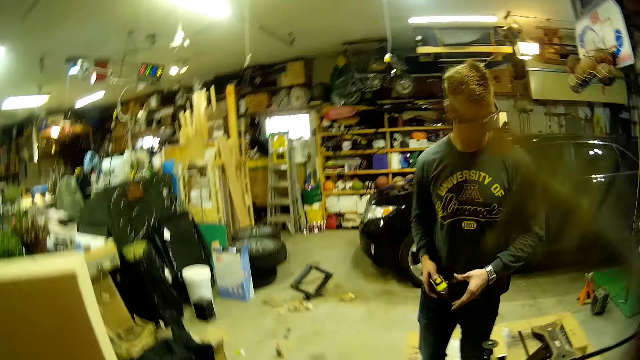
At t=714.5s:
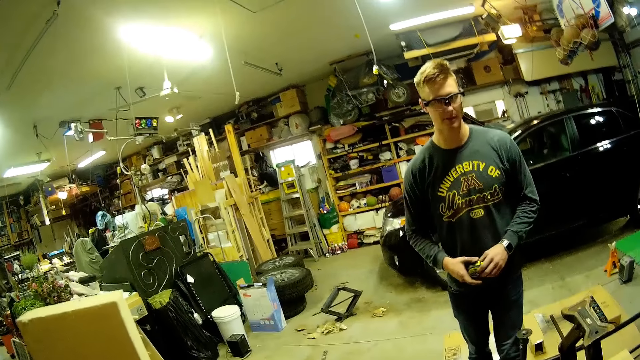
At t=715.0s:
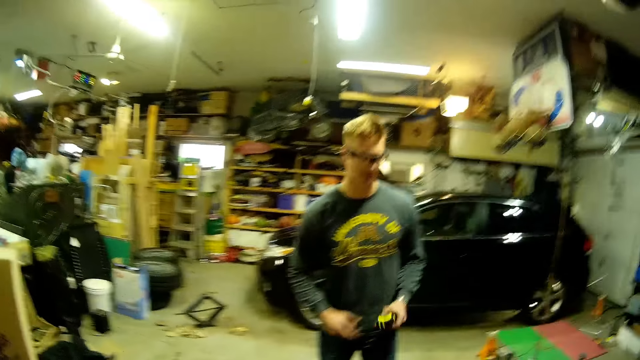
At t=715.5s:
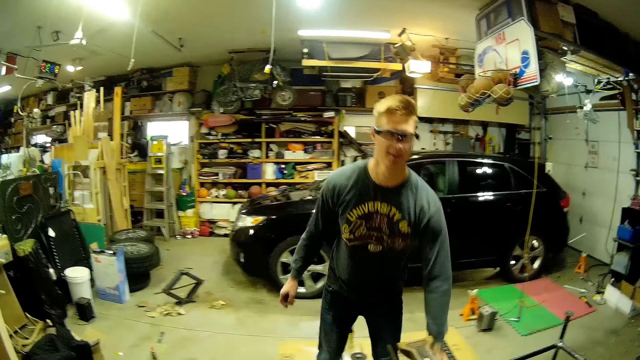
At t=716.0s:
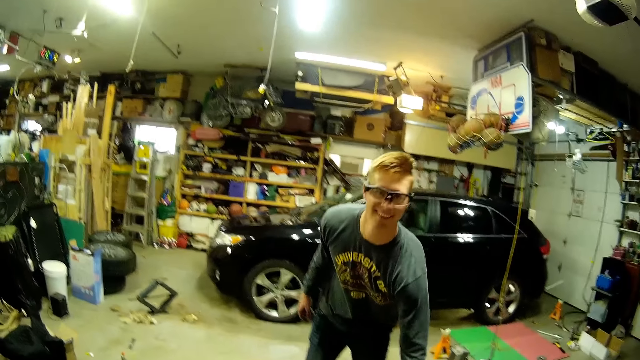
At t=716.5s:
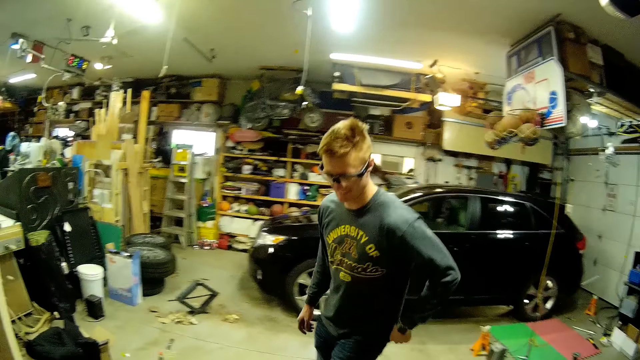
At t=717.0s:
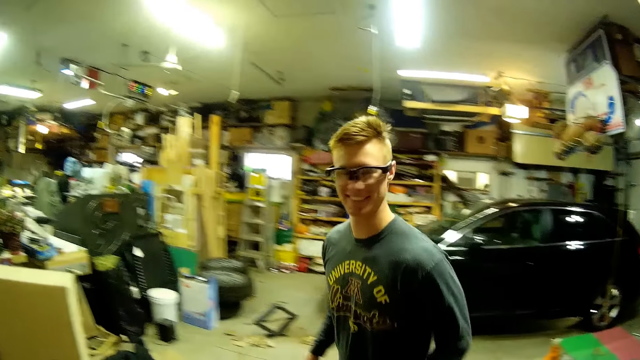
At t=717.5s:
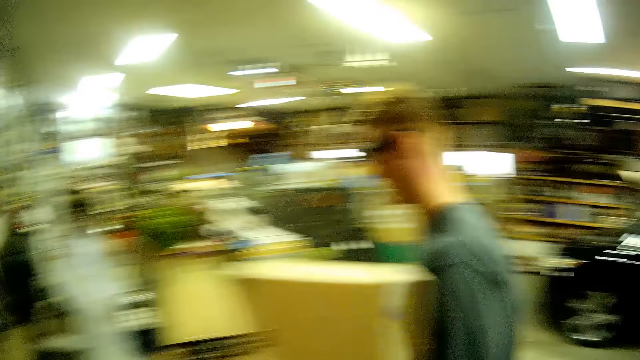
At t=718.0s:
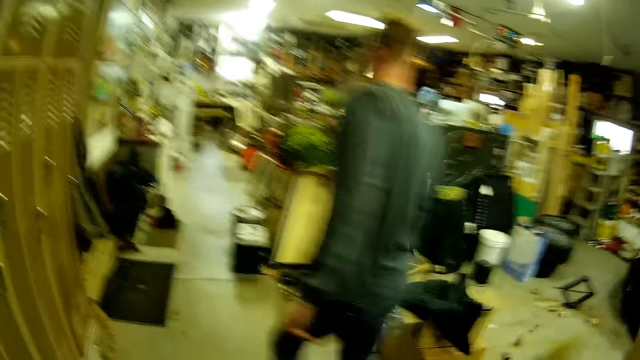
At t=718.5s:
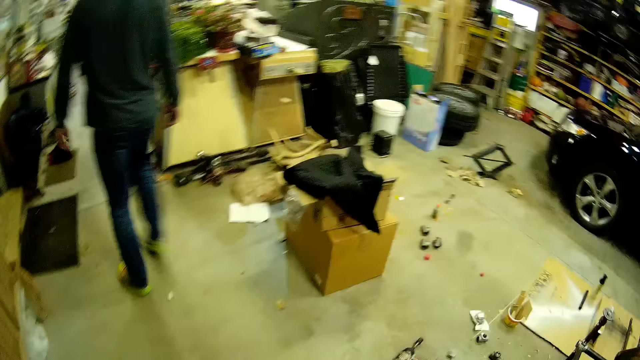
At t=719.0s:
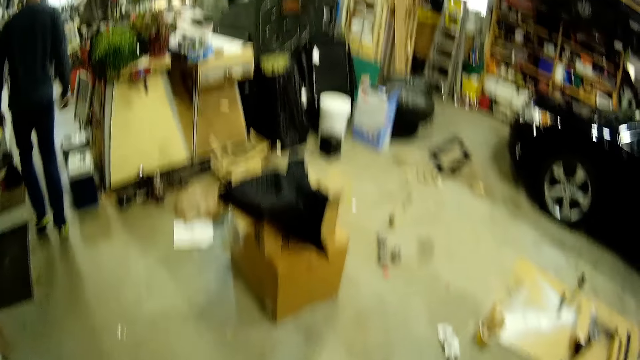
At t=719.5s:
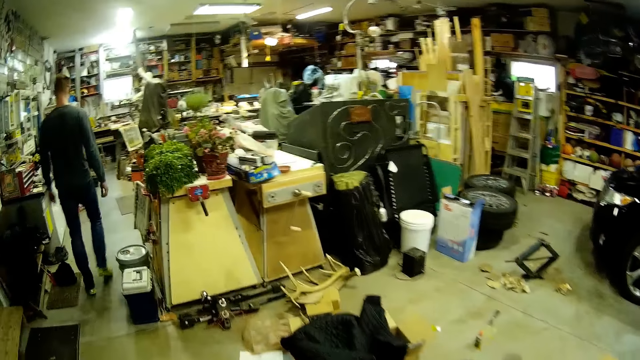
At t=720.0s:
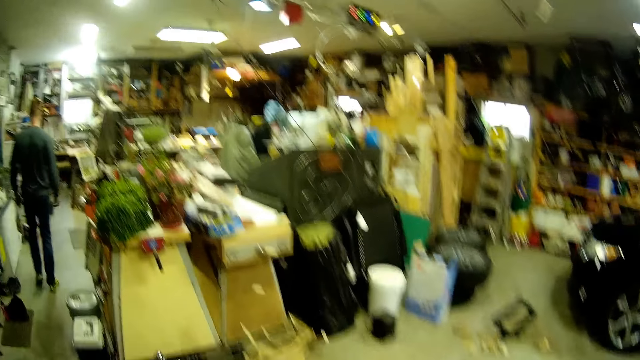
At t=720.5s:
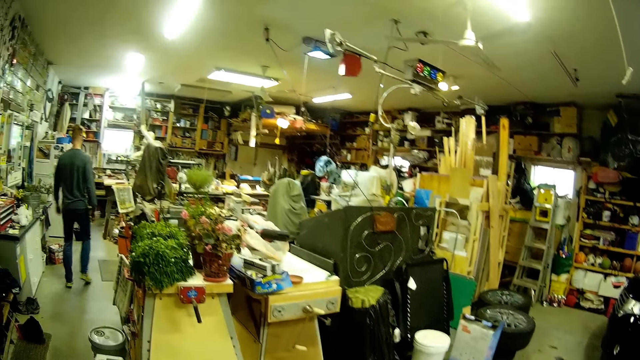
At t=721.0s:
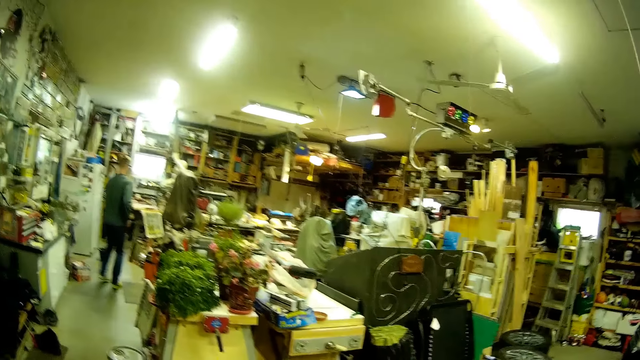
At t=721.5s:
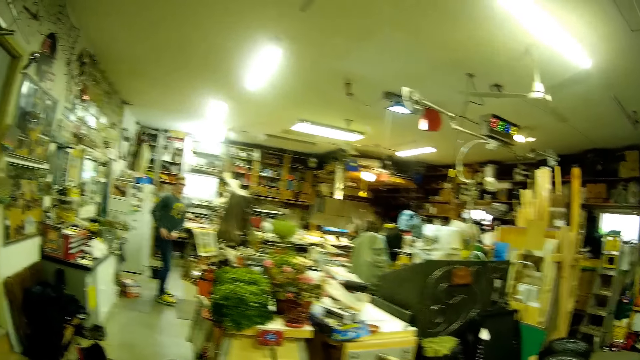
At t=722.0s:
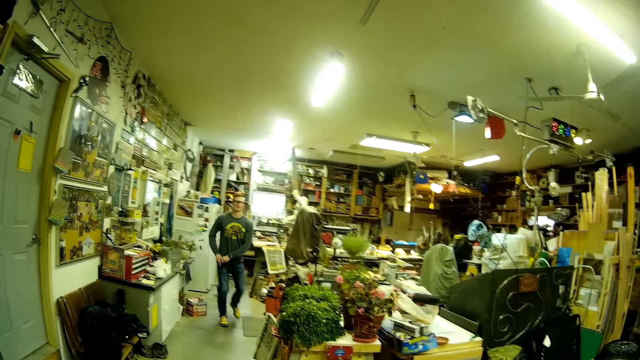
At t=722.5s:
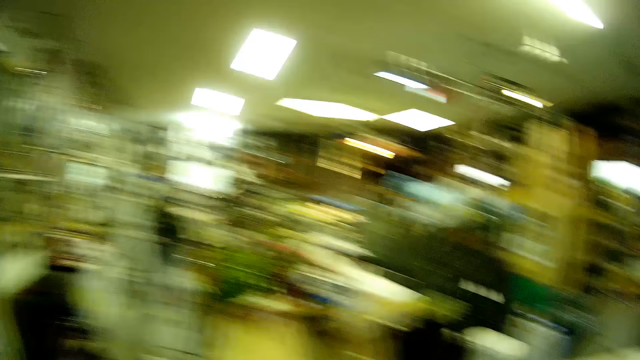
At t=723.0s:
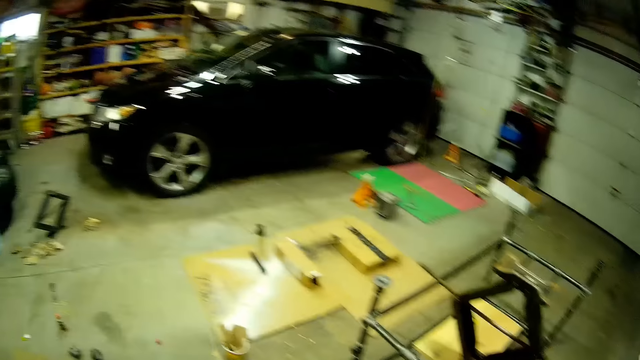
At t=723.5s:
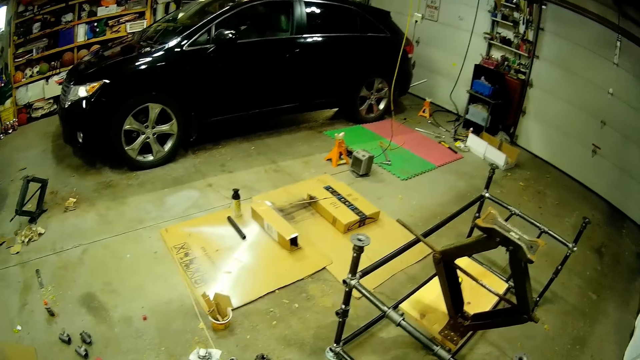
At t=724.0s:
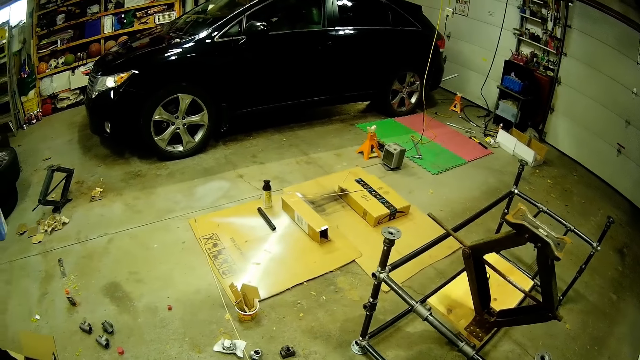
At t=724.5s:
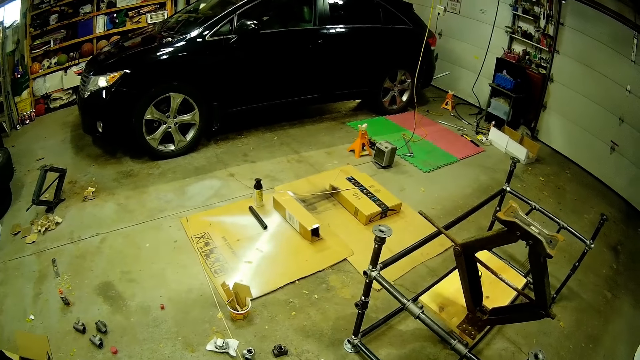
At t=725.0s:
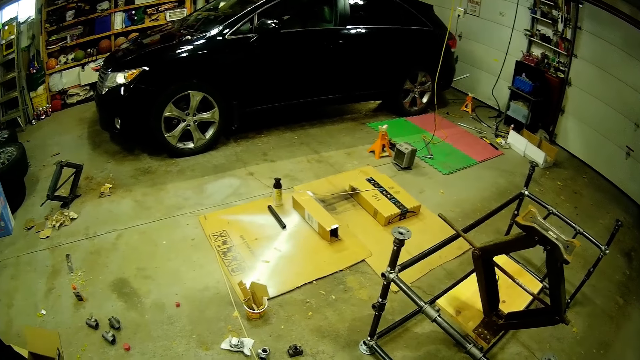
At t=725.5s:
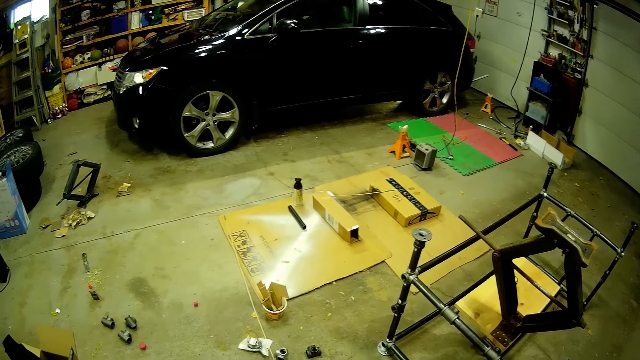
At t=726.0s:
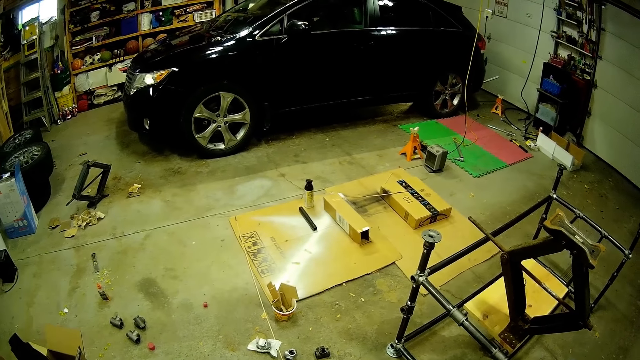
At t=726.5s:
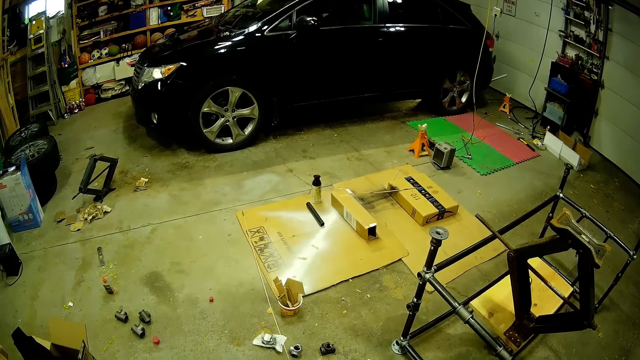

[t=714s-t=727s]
The camera wearer responds to a man. The man passes the tape rule to his right hand. The man drops the tape rule on the metal scaffold. The man moves around the workshop. The man walks away from the camera wearer. The camera wearer turns around. They stare at the frame.

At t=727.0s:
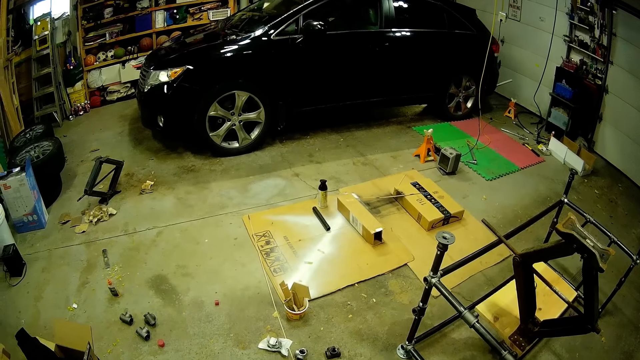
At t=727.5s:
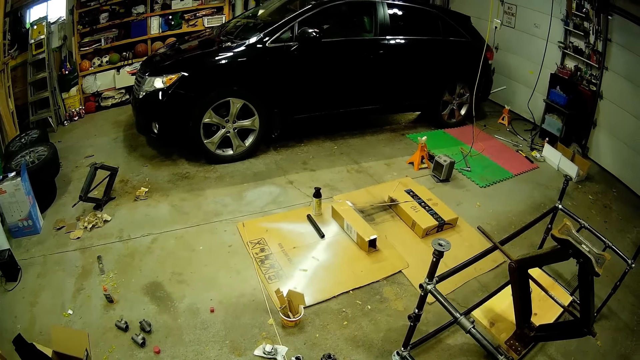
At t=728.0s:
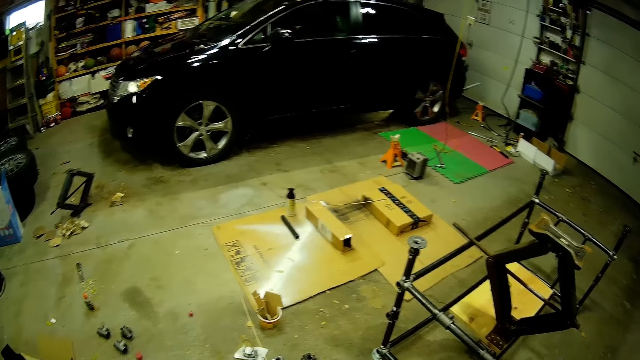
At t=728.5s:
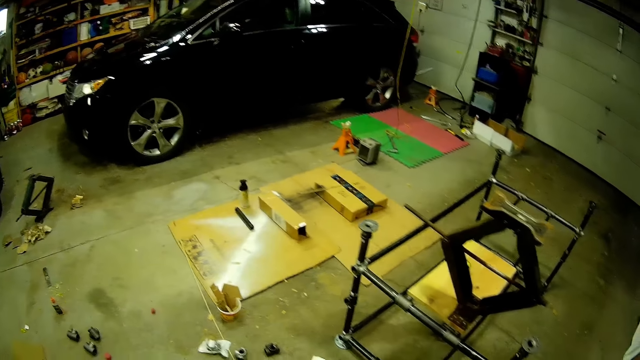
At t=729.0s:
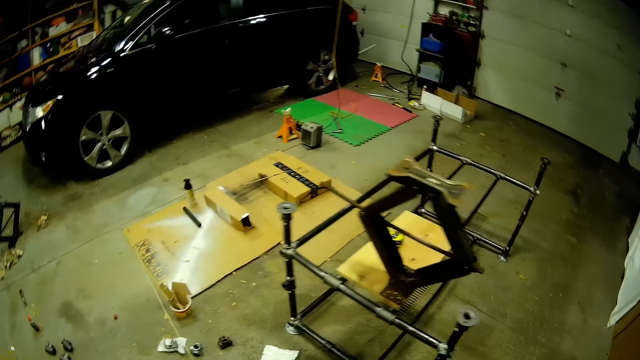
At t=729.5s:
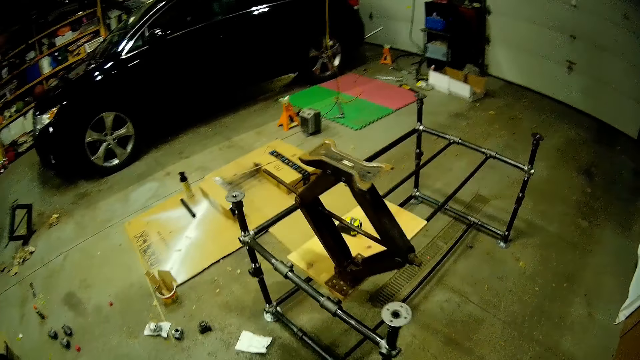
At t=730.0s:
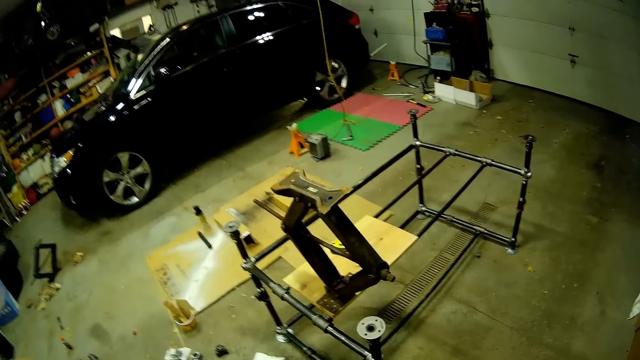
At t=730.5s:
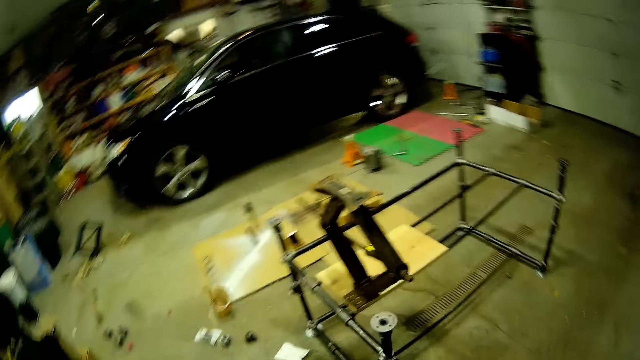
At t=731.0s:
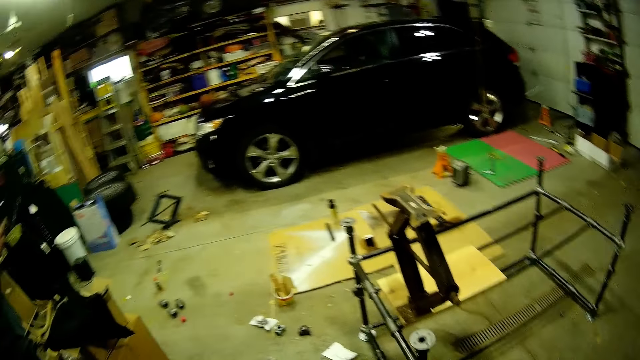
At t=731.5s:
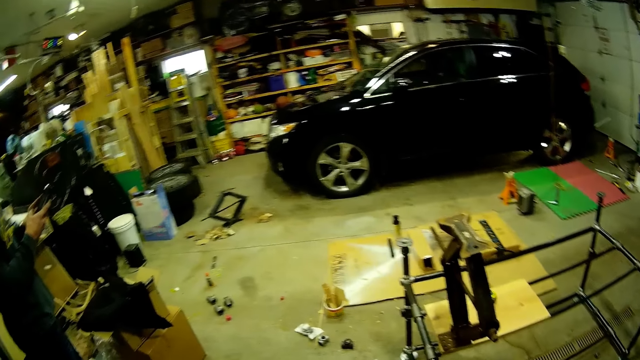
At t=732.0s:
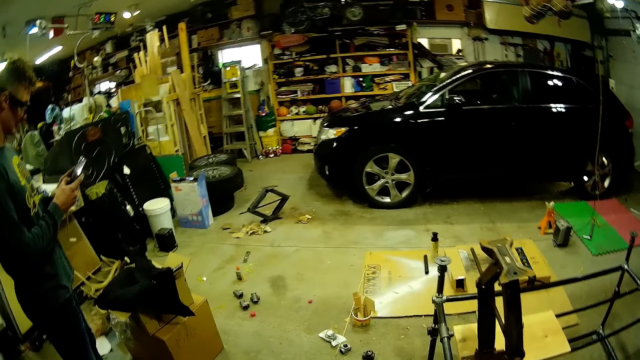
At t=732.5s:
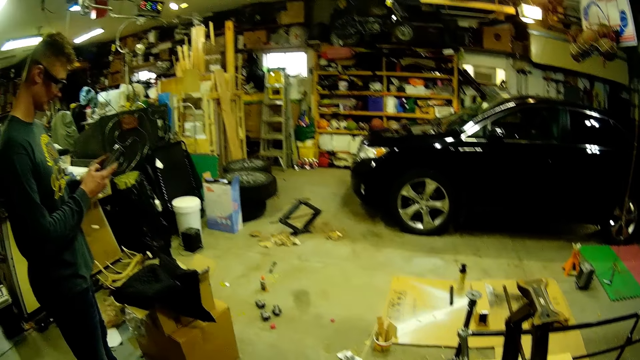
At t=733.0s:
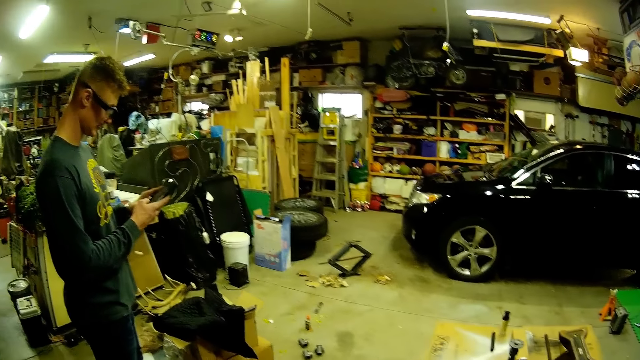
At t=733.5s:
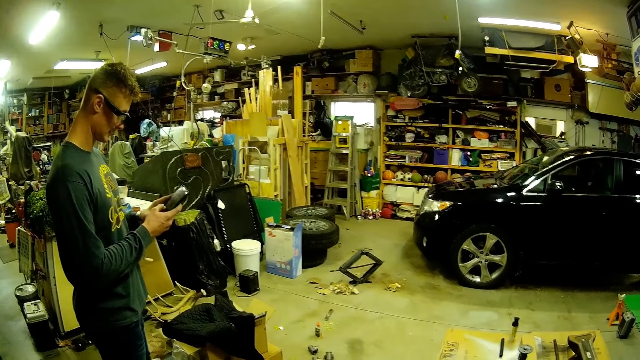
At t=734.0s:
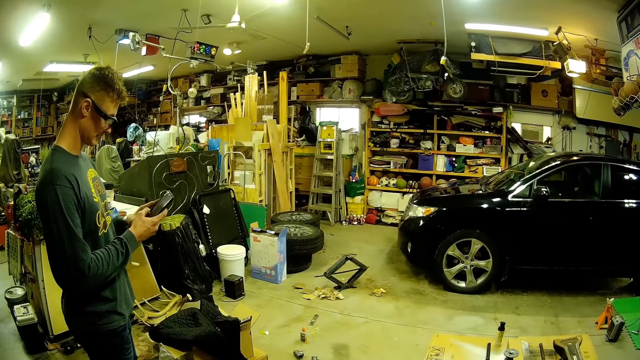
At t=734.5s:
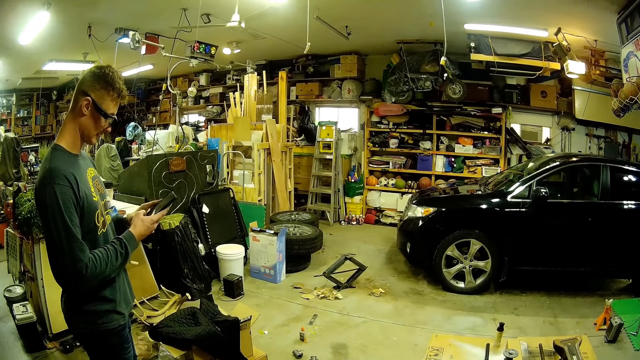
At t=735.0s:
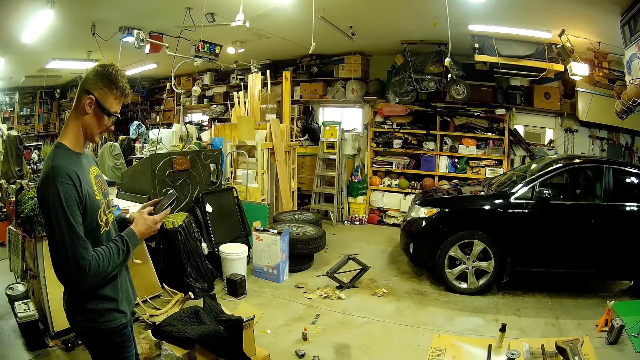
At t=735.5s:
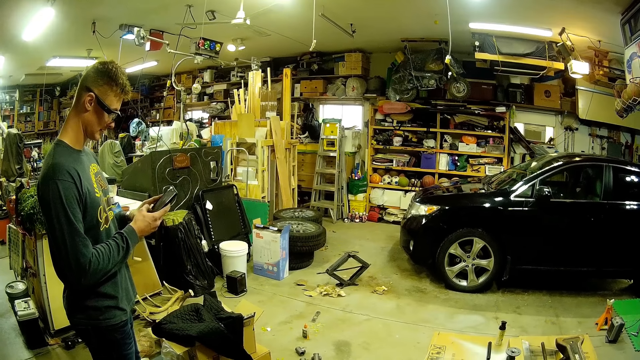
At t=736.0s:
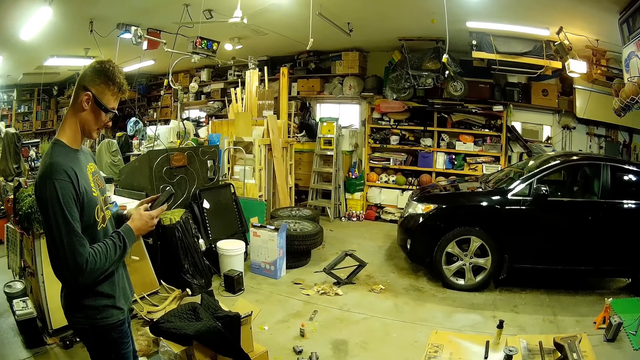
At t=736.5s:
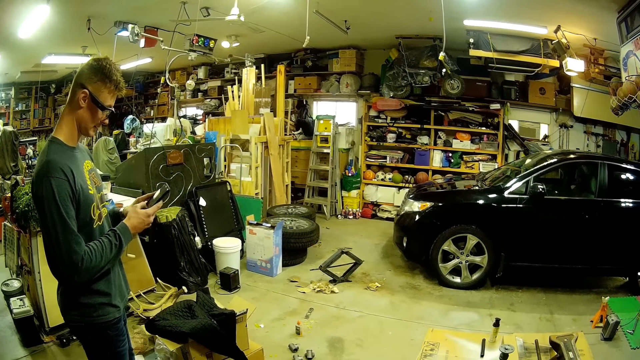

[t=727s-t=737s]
The camera wearer looks around. A man operates a cellphone in his hands.
